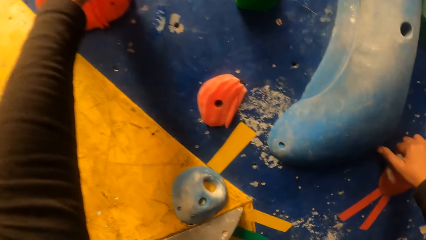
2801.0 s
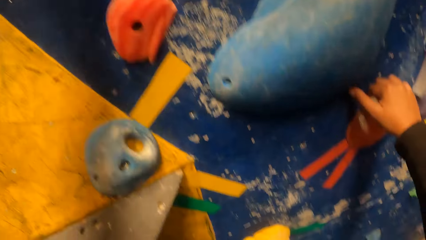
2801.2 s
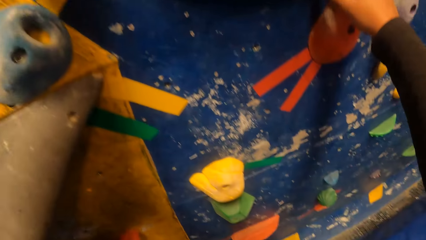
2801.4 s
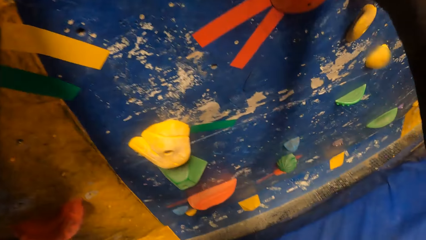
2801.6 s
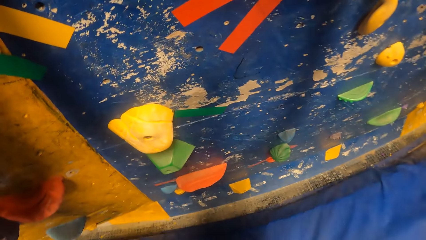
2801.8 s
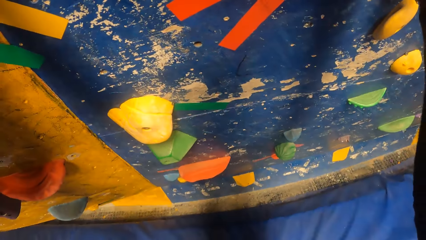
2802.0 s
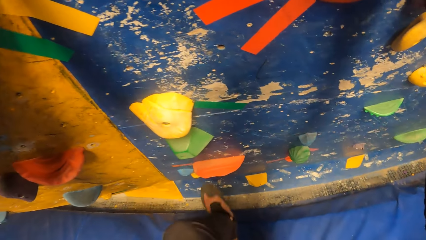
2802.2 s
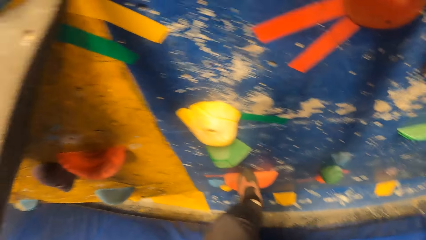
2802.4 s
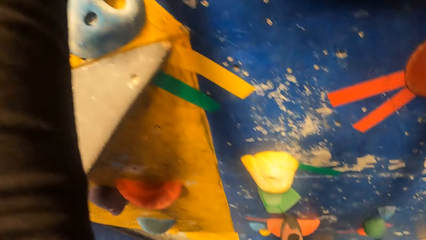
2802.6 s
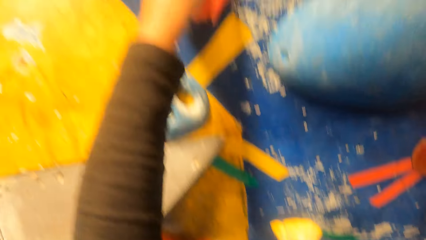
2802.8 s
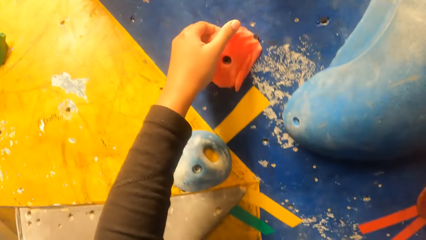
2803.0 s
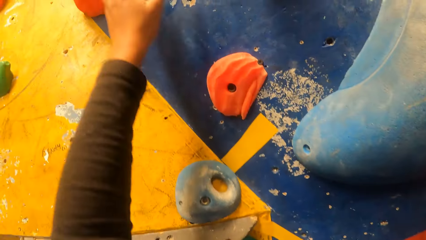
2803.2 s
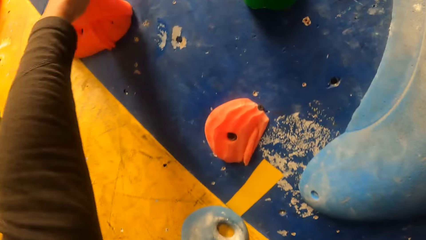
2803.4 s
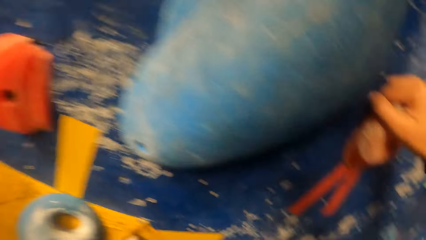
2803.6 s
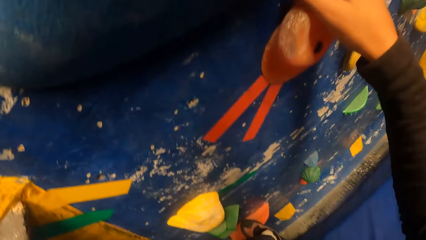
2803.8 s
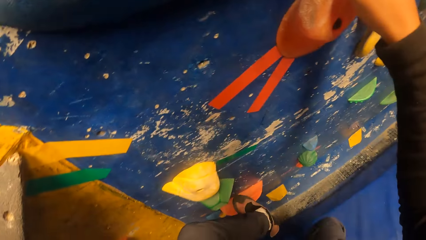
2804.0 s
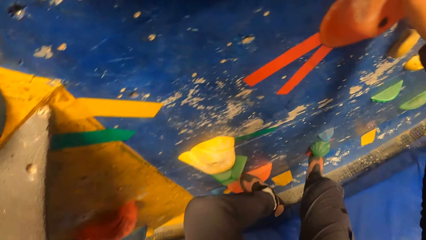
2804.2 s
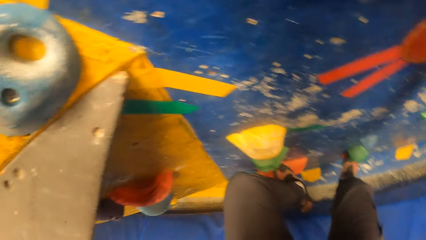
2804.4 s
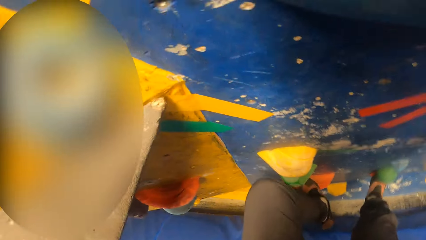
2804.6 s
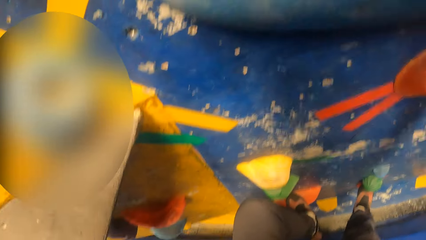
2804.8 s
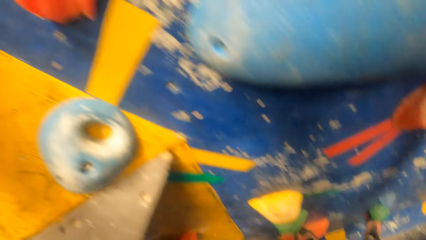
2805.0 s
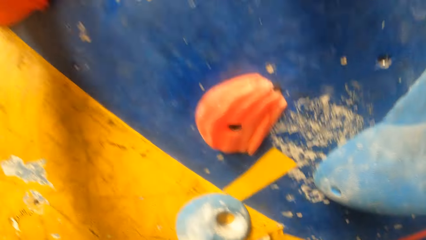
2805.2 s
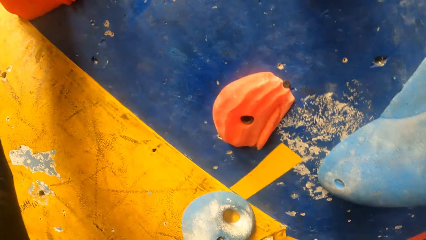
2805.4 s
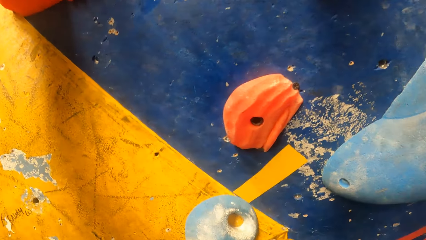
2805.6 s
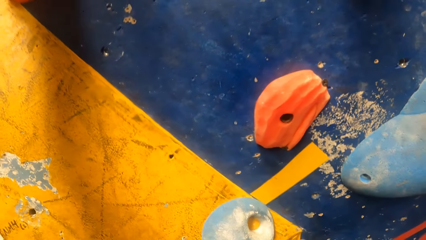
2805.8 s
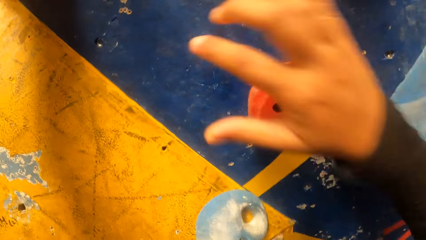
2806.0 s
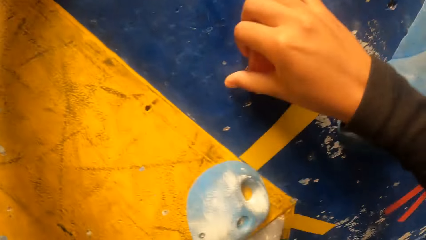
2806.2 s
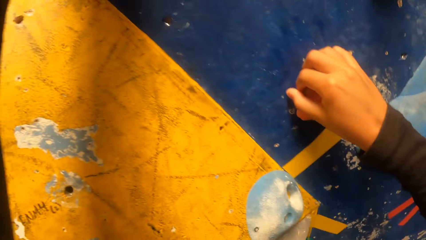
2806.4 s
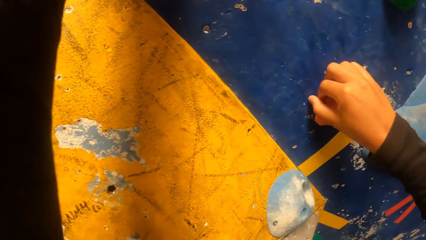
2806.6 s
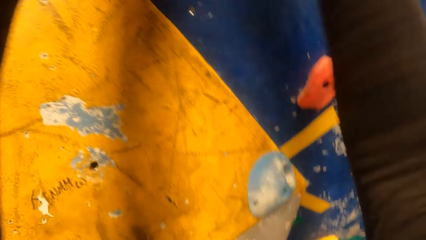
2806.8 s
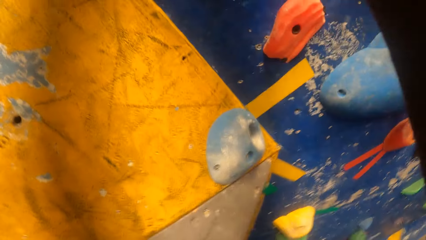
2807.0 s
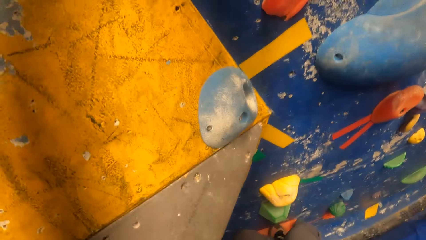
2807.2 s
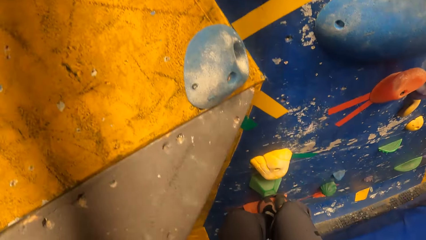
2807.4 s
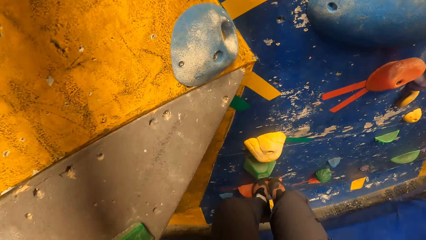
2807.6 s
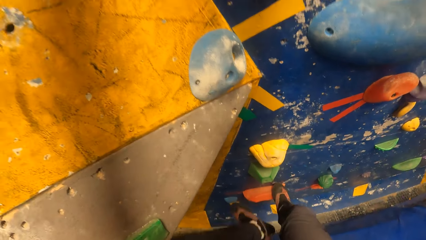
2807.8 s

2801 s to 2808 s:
The camera wearer holds the step on the wall with her right hand. She holds the step on the wall with her left hand. She places her left leg on the step on the wall. She climbs the wall with her two hands.

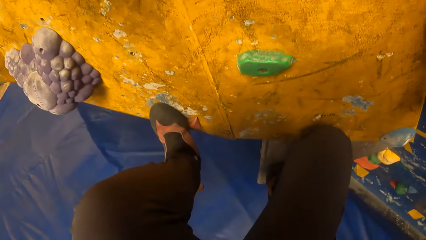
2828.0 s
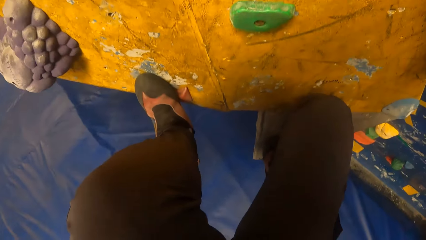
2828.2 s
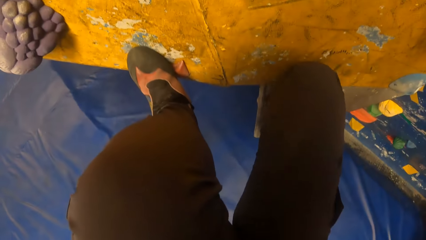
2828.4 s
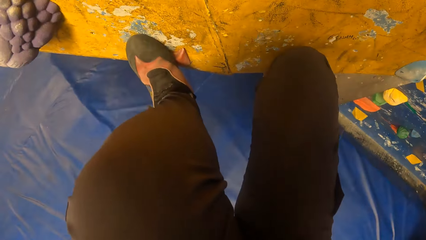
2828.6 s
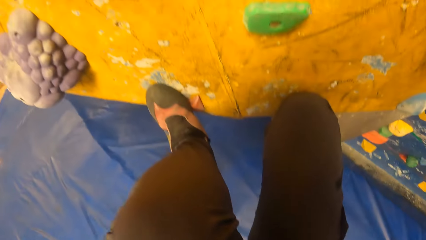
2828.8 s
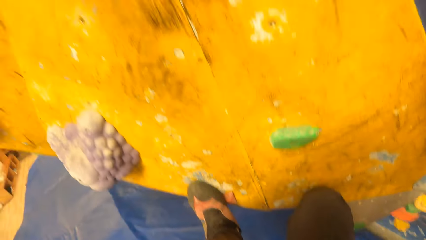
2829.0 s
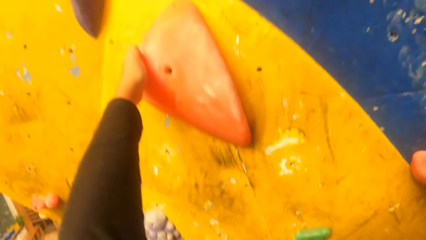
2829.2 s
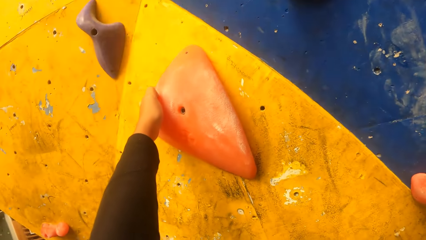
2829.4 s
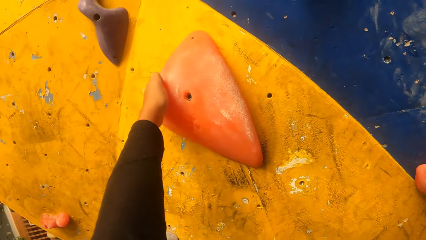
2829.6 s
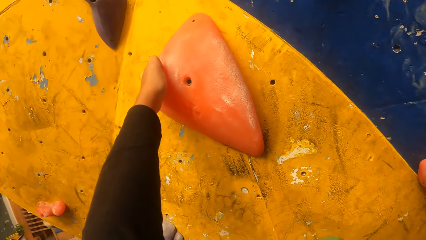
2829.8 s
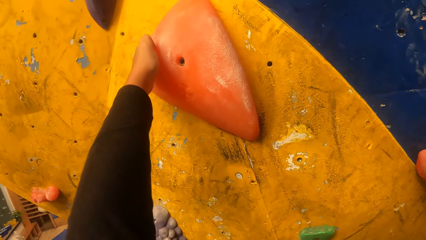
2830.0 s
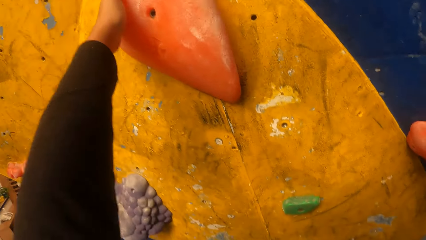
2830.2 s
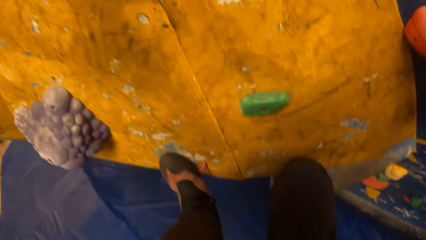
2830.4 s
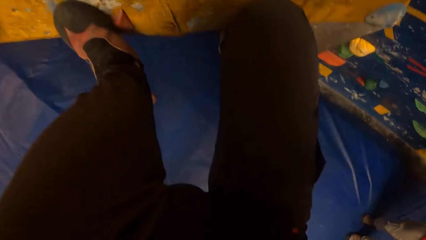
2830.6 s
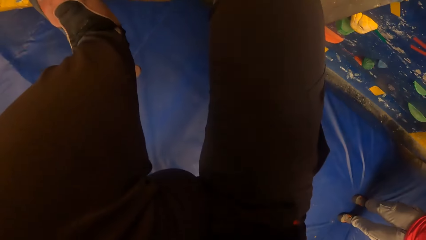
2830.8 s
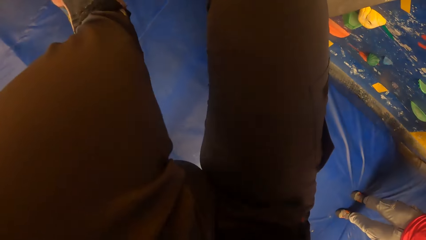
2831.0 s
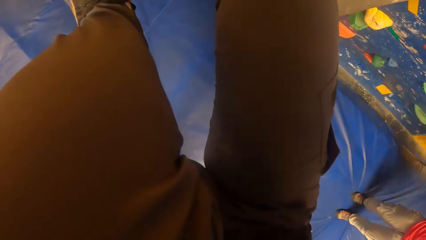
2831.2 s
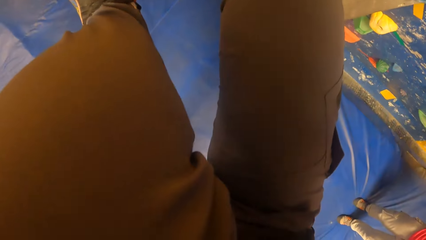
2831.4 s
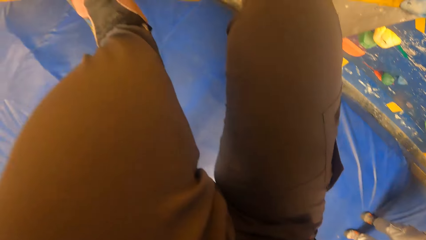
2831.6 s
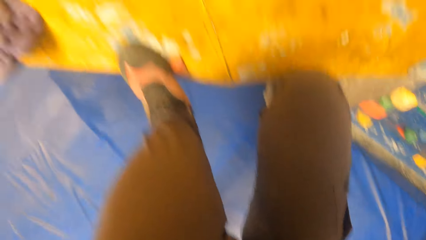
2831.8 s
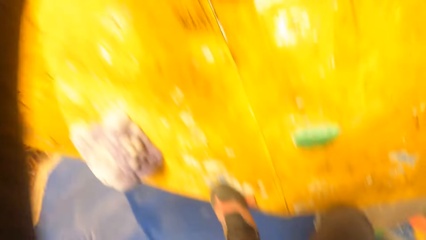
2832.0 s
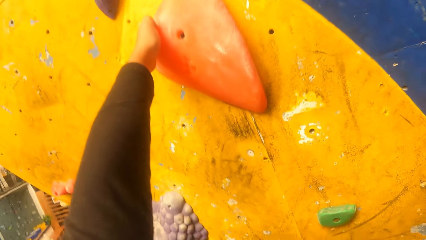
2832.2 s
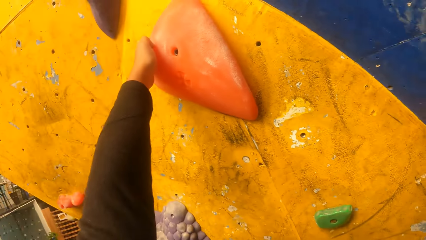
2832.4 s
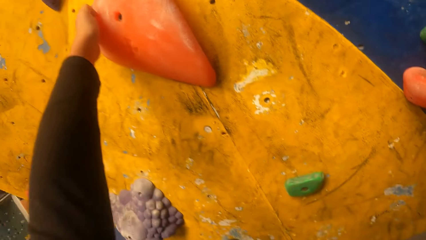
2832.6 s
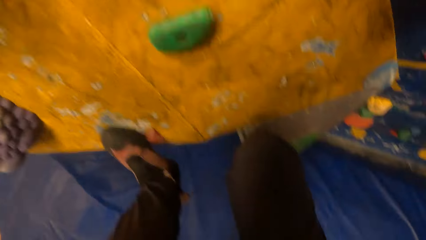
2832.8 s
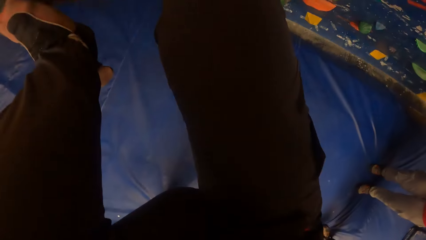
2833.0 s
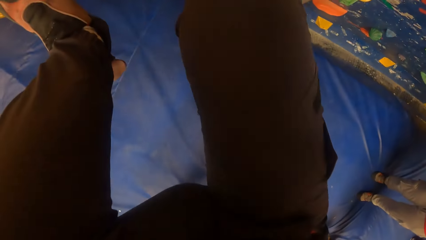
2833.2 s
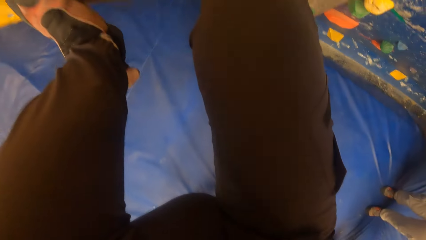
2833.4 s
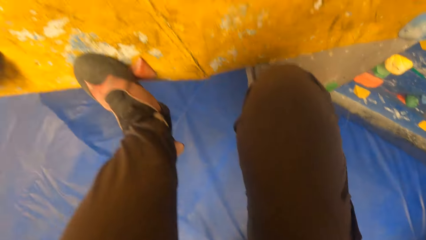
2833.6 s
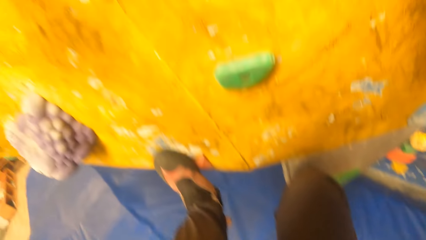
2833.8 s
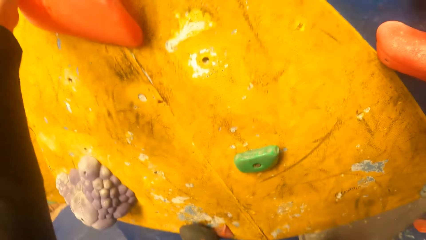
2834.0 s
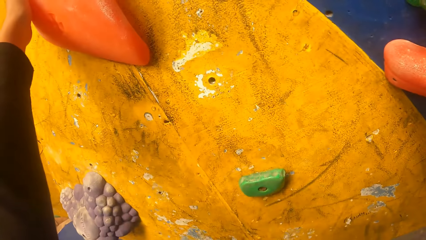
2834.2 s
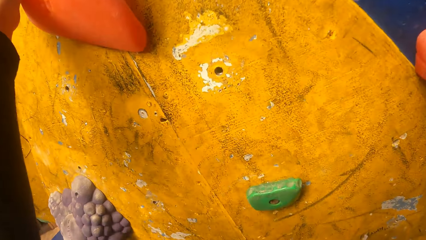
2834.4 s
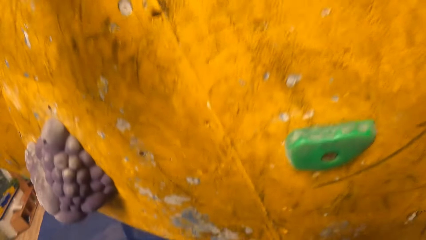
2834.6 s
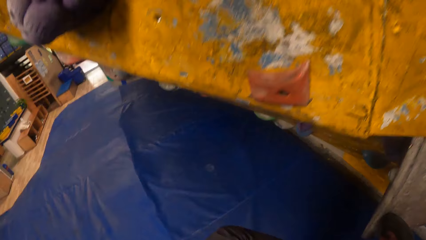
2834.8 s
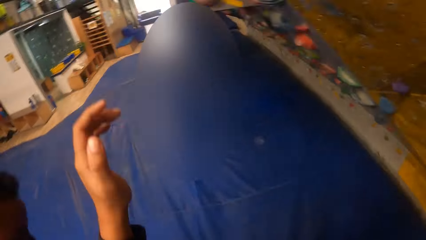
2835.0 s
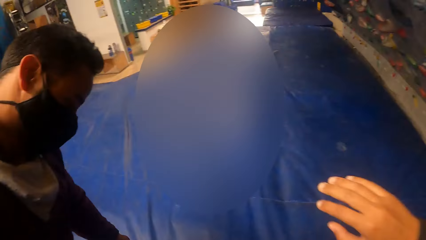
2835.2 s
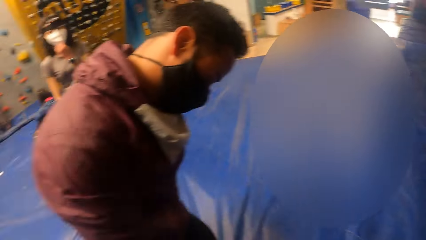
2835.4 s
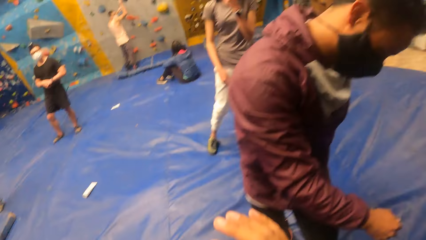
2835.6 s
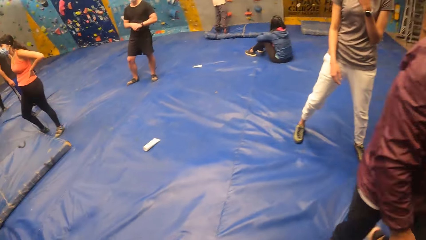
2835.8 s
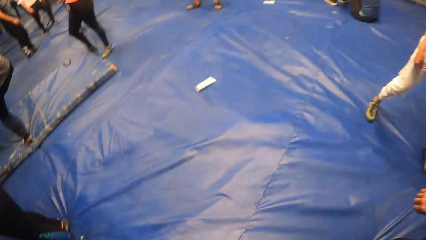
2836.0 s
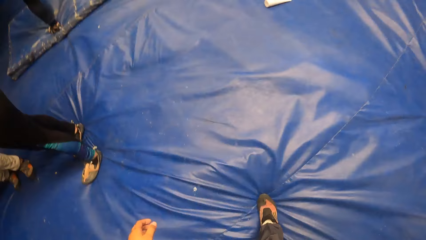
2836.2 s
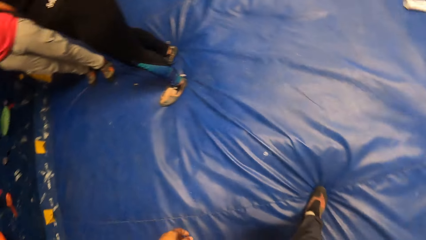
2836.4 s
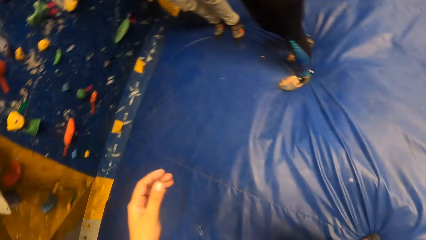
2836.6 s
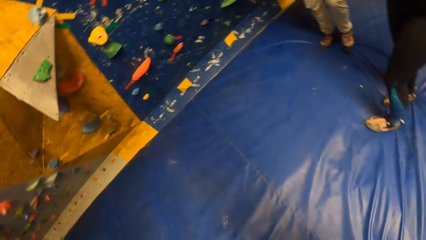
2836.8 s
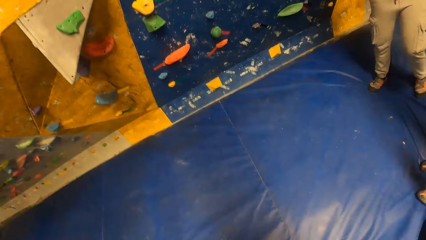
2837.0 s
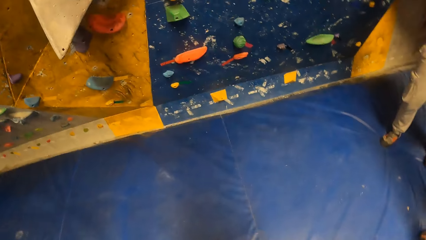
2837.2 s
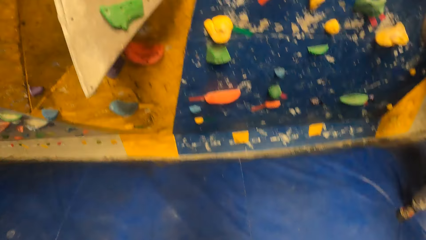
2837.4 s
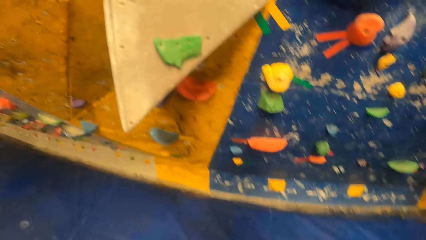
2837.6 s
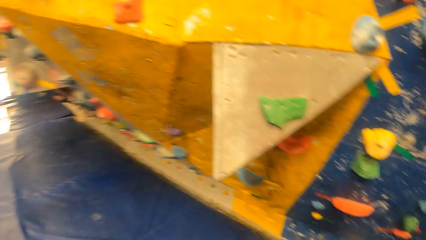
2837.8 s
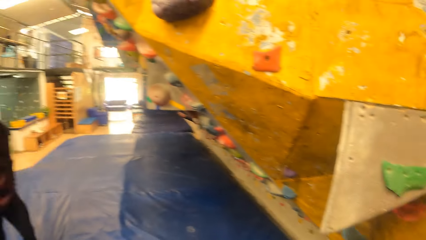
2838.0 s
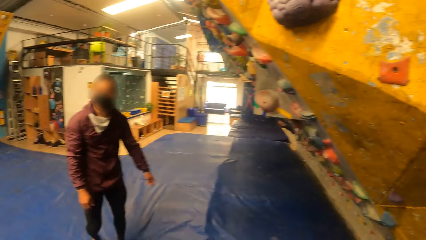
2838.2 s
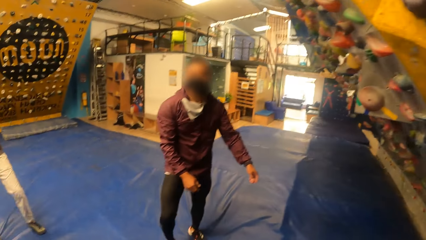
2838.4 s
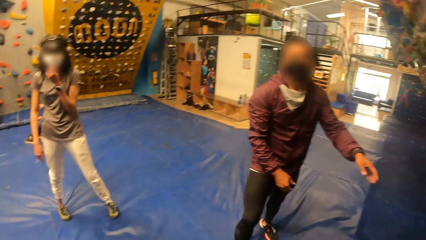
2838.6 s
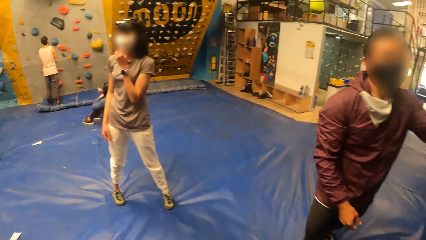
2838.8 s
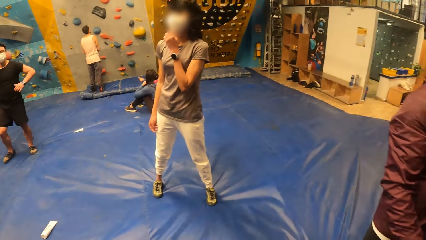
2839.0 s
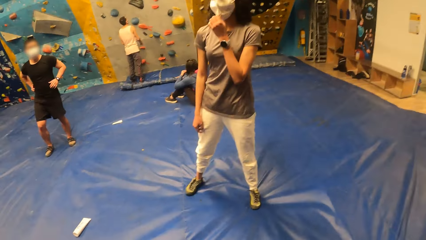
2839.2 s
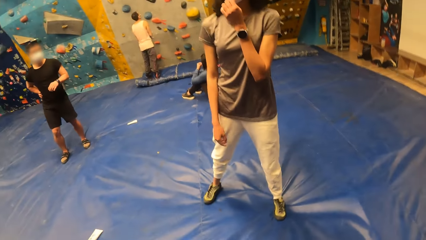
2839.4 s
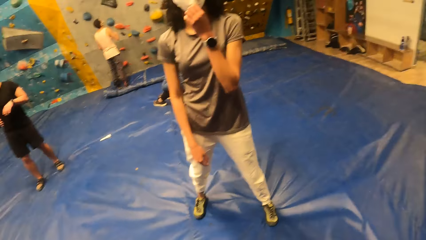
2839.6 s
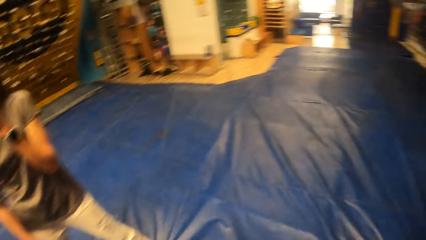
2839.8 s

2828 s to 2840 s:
The camera wearer jumps down. They jump down from the wall. They interact with the man.
